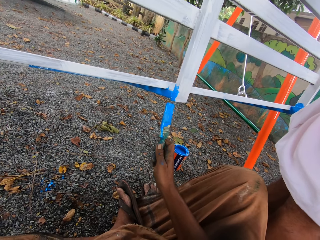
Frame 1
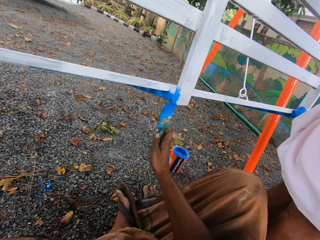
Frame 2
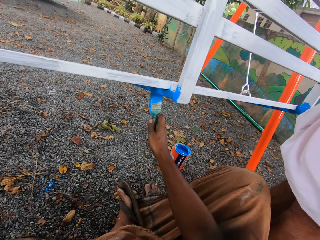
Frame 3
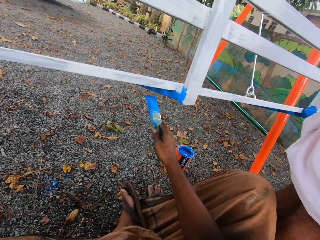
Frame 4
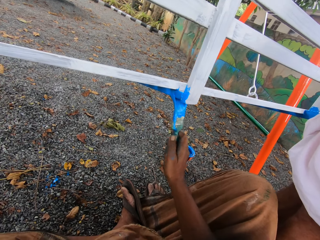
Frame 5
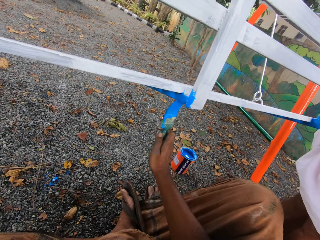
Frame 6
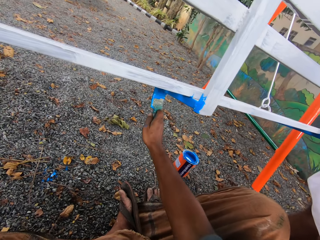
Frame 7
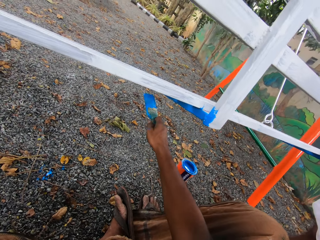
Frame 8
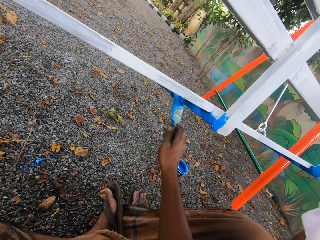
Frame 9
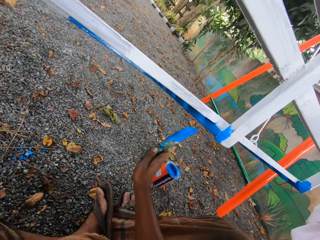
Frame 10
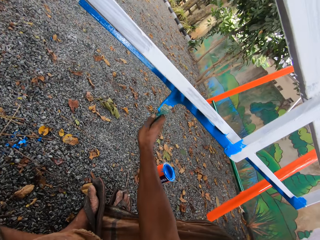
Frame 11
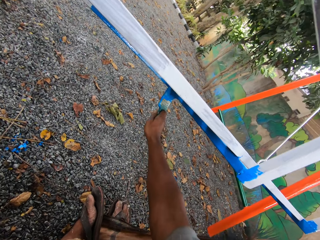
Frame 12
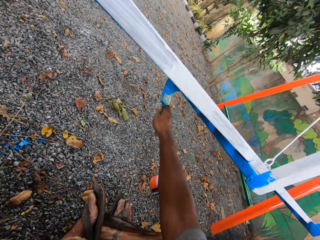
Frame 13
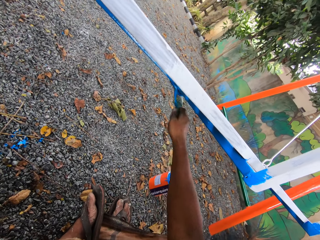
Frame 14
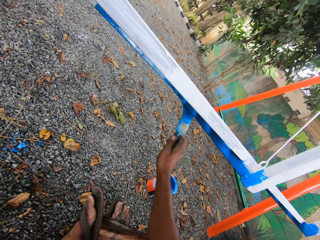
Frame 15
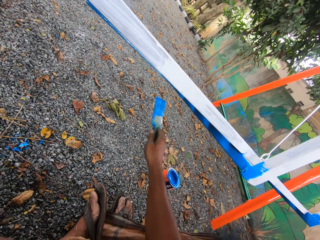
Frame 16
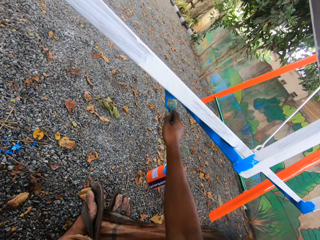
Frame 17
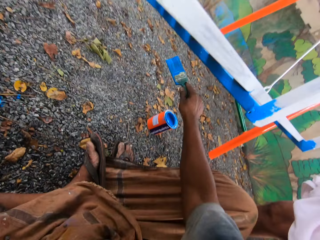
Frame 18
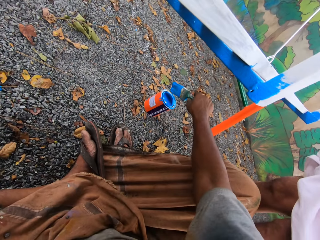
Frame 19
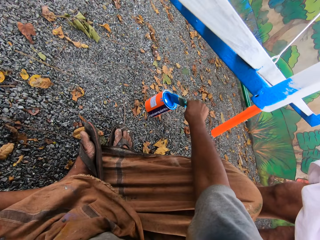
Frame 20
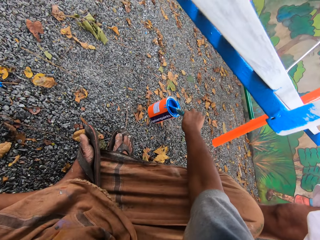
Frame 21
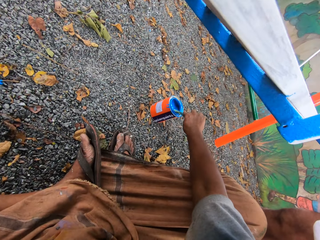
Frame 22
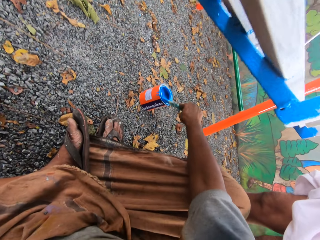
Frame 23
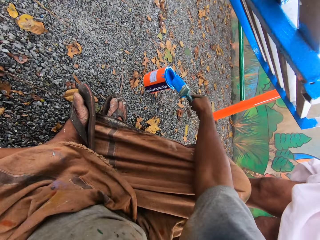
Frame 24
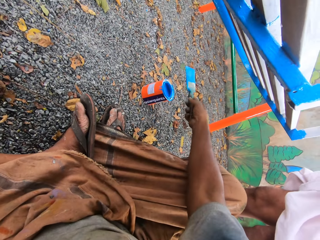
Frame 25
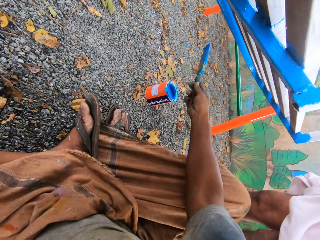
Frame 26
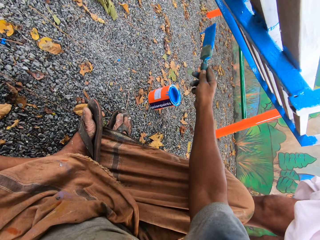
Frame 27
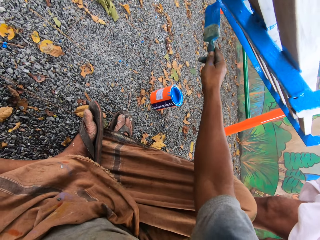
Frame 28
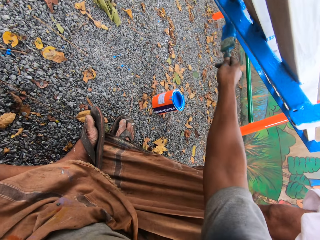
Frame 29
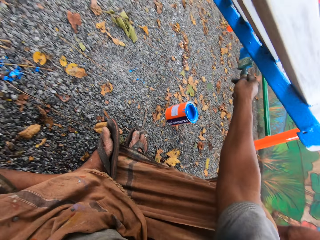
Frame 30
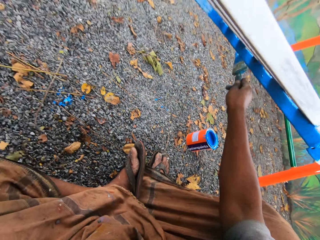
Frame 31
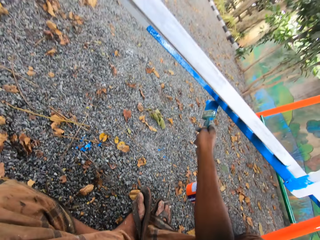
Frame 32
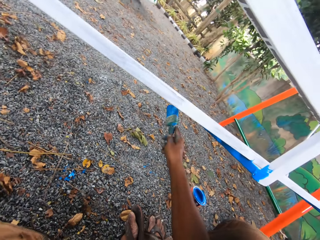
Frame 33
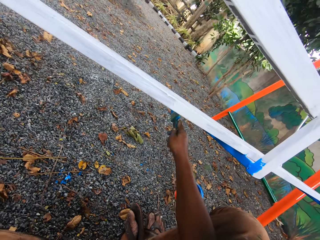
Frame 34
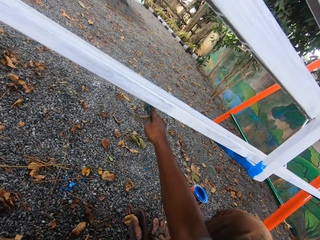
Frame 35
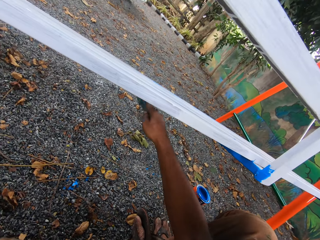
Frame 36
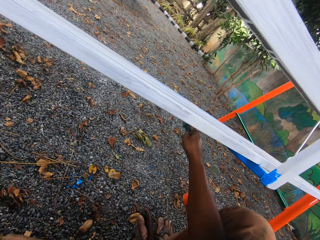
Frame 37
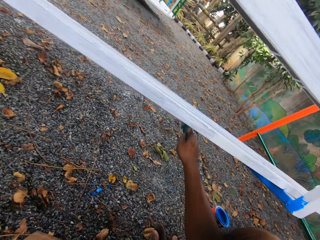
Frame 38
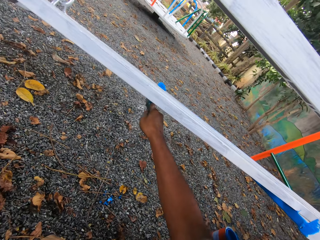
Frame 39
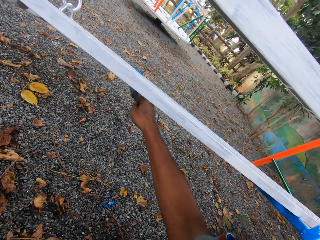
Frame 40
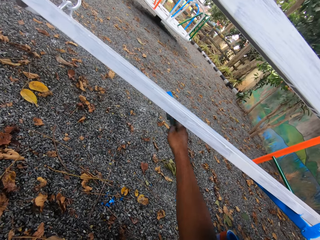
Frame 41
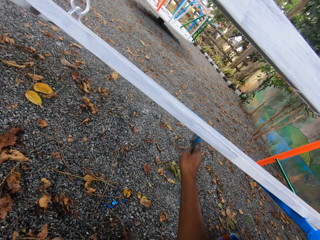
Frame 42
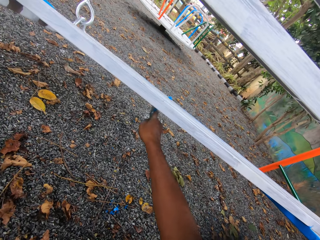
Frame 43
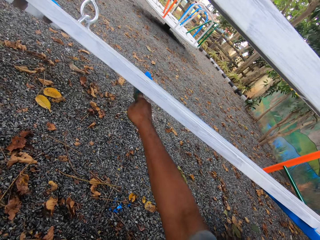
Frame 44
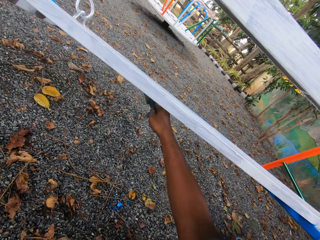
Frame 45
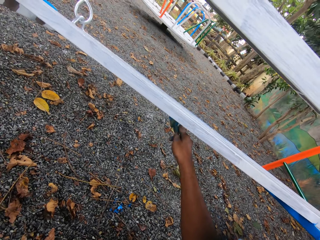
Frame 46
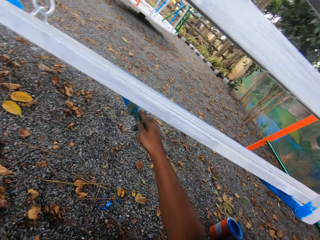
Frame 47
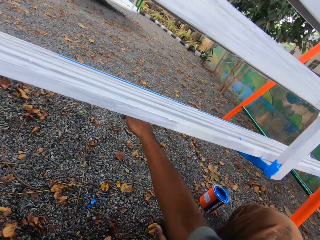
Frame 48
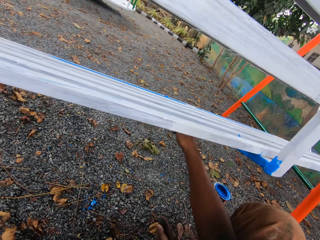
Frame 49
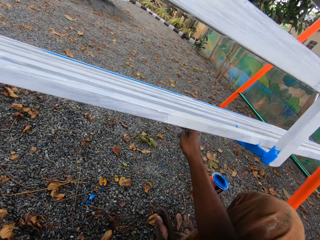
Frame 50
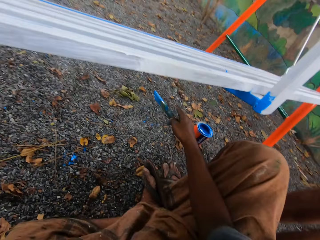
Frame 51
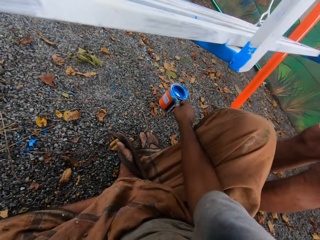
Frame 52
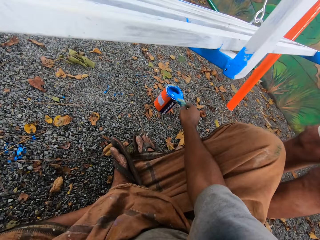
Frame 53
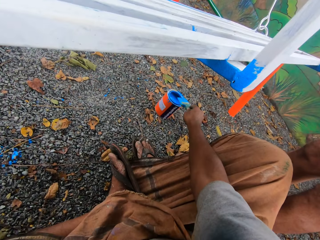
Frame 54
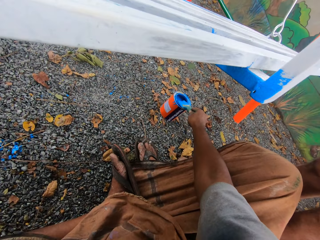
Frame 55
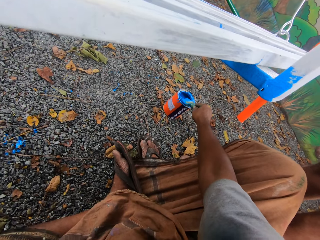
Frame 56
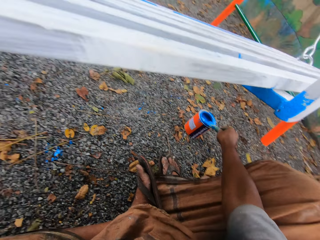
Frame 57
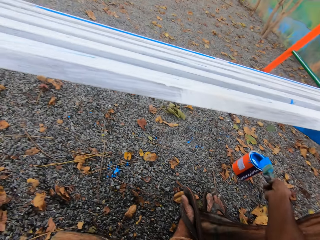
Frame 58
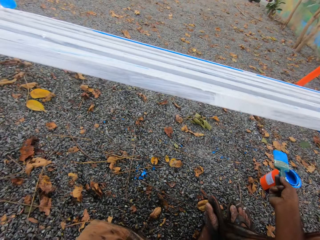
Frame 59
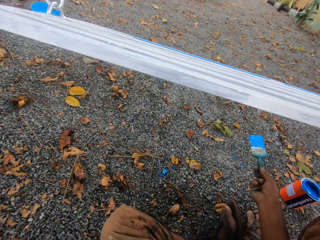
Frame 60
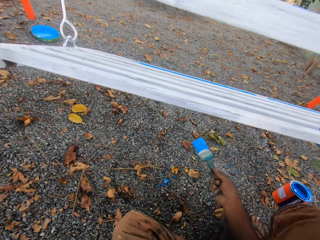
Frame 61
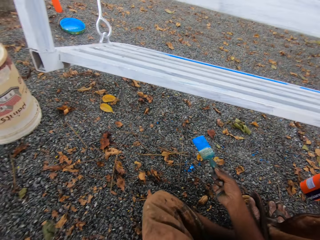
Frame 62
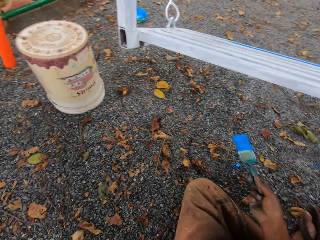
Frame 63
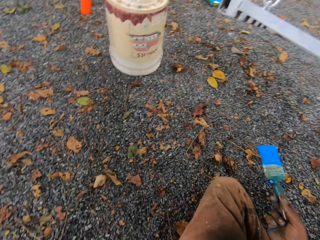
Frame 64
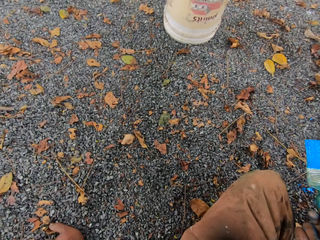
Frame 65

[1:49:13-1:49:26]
The camera wearer paints the swing with the paint brush. They dip the paint brush in the paint can. They paint the swing with the paint brush. They dip the paint brush in the paint can.

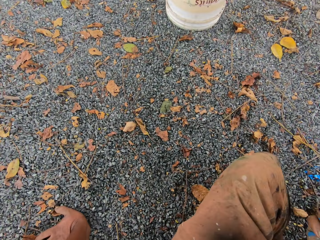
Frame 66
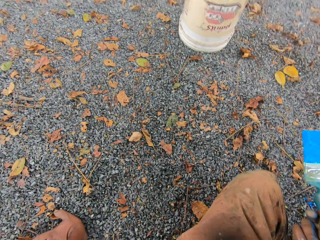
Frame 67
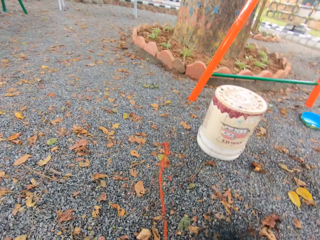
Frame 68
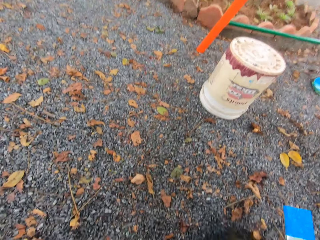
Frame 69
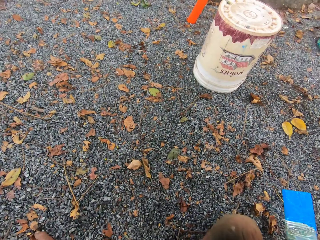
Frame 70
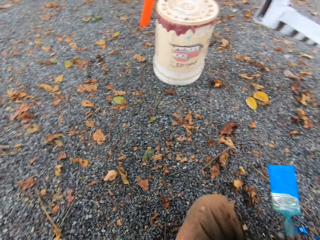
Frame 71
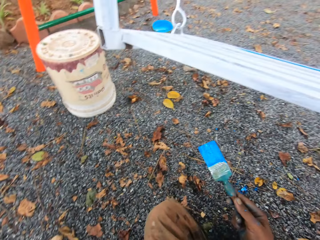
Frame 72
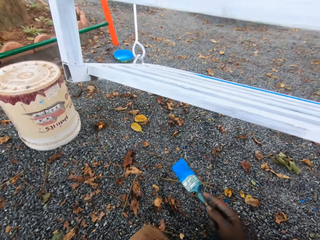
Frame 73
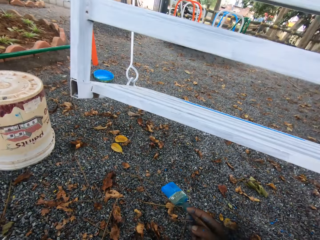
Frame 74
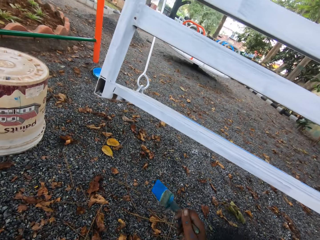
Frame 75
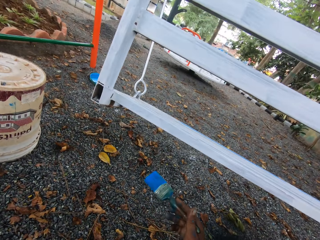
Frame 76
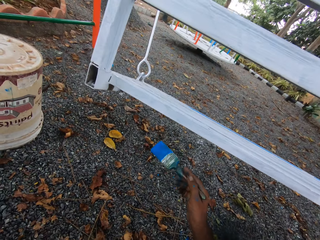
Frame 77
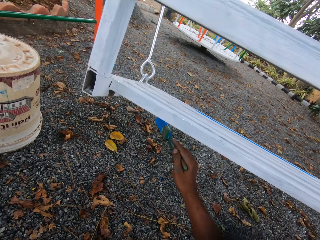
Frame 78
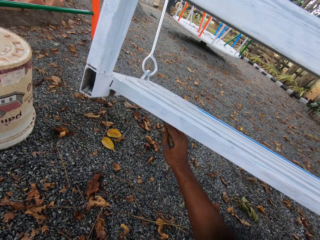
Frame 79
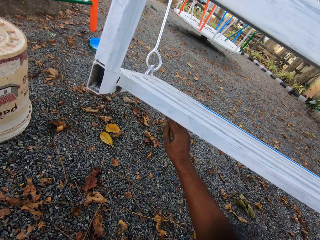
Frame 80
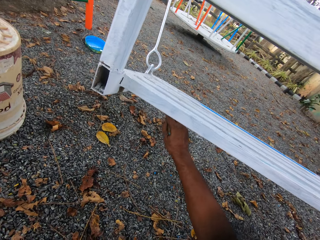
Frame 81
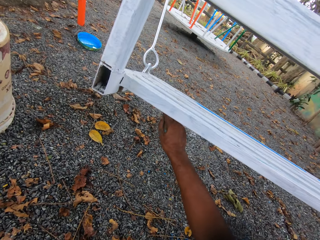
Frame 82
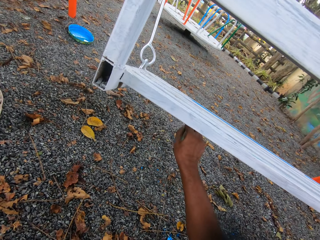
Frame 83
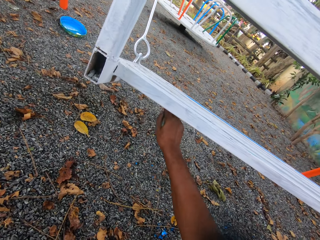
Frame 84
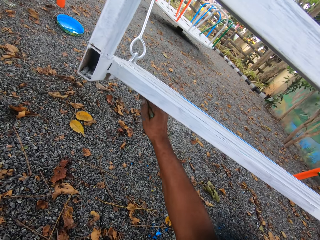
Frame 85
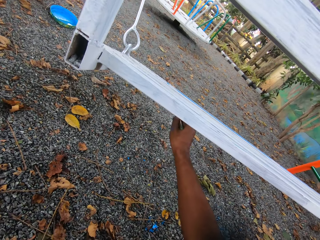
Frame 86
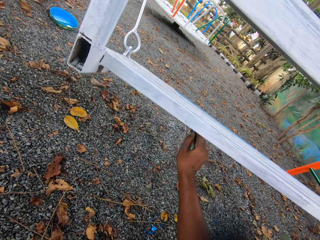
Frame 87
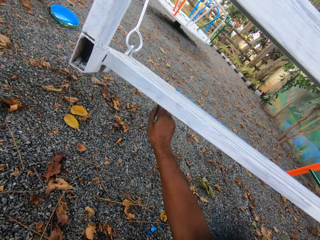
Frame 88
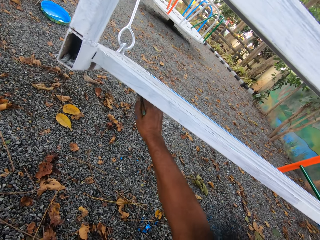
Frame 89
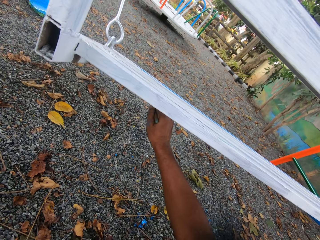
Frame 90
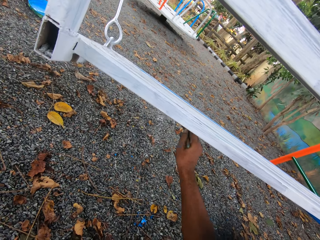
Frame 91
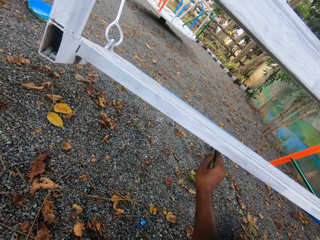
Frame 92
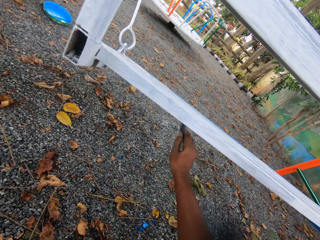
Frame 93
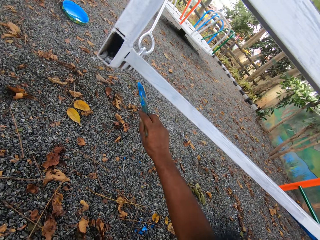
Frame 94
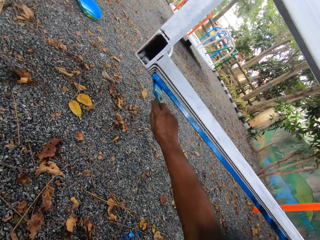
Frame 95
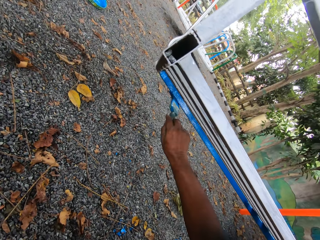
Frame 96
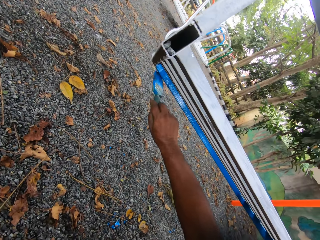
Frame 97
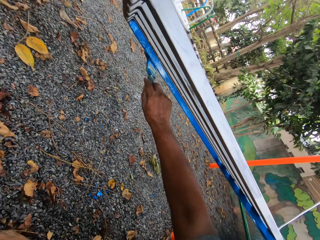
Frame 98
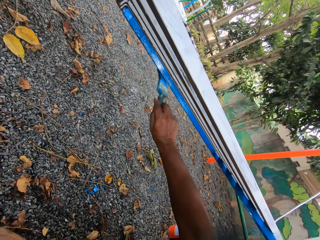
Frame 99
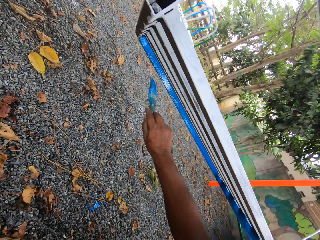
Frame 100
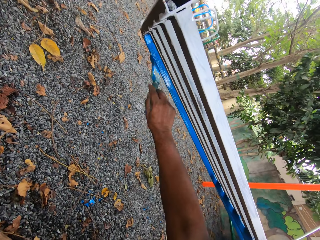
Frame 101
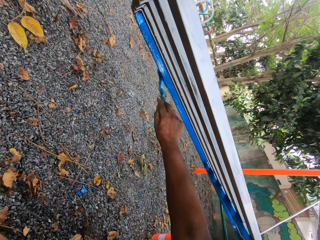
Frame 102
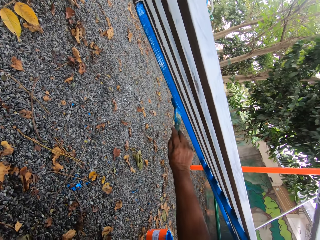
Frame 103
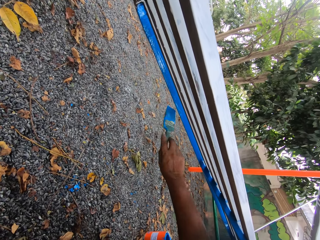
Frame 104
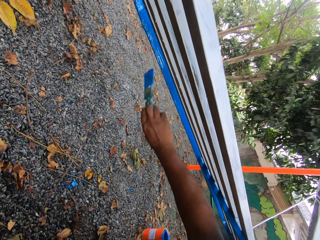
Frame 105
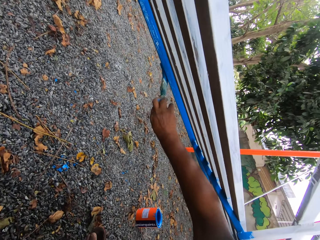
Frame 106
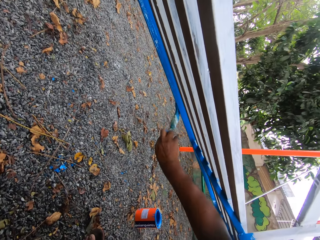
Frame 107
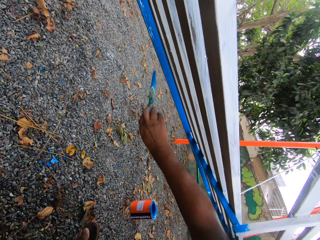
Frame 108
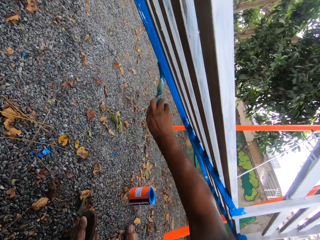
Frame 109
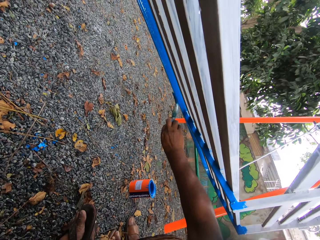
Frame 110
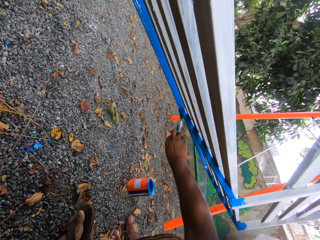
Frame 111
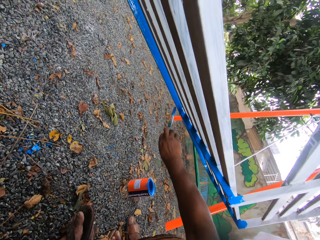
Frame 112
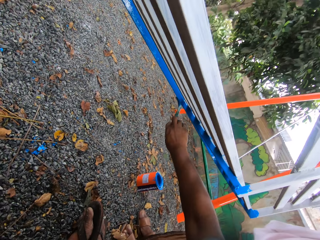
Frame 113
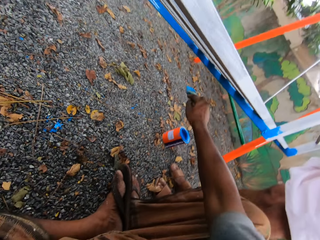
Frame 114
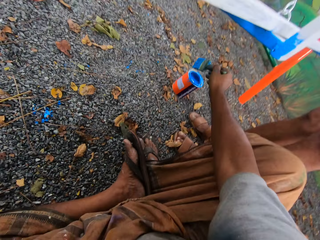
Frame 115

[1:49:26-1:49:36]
The camera wearer paints the swing with the paint brush. They discuss with a man.
